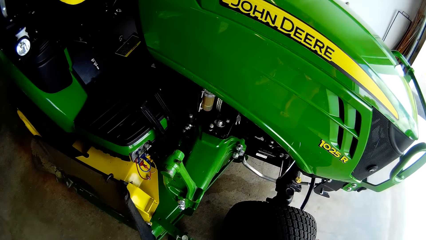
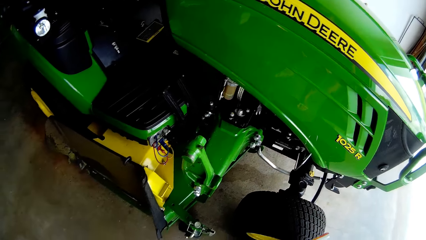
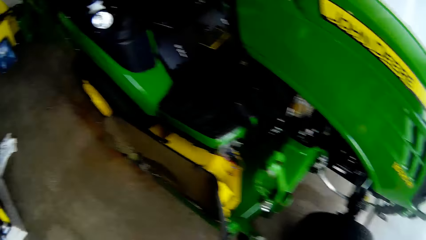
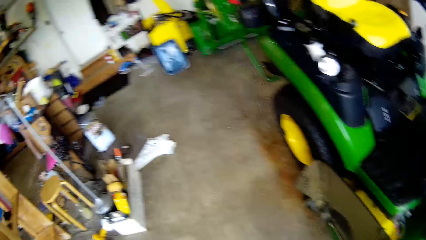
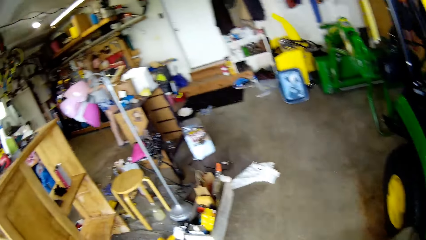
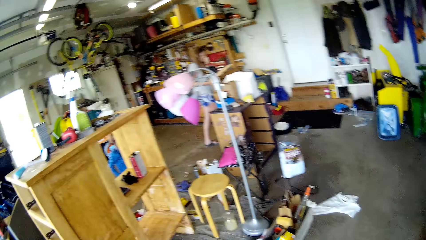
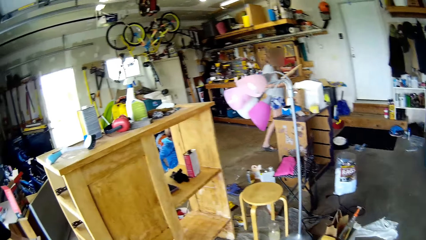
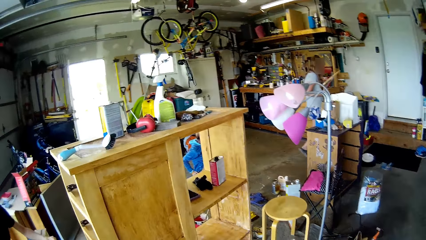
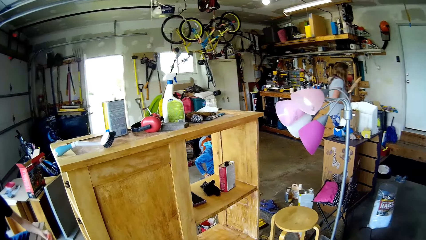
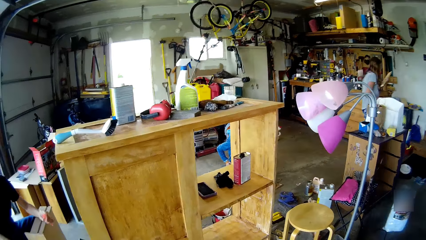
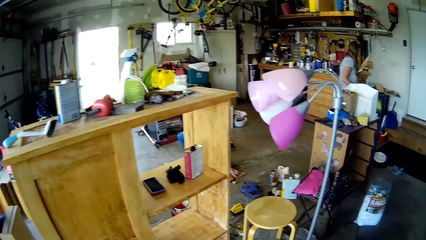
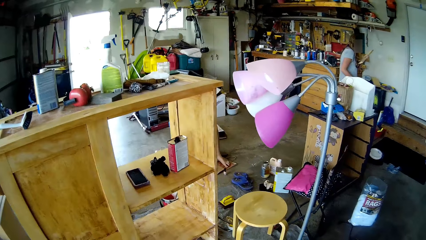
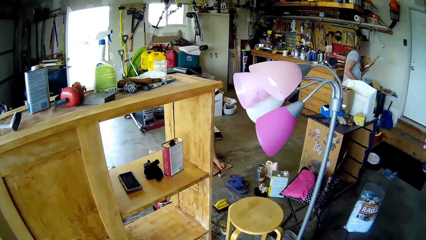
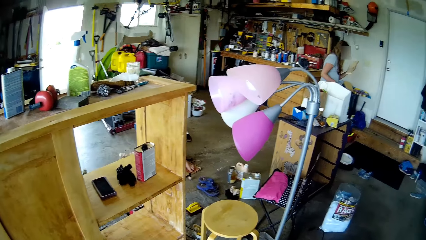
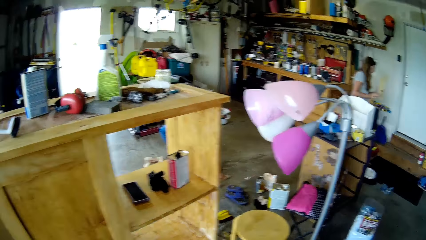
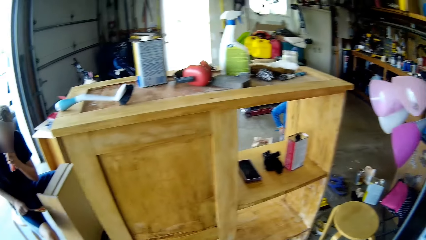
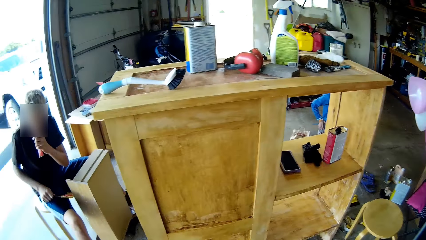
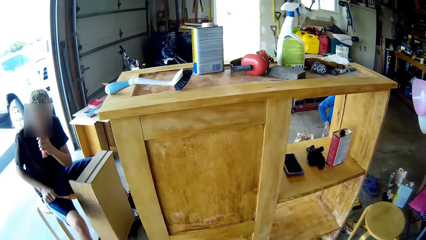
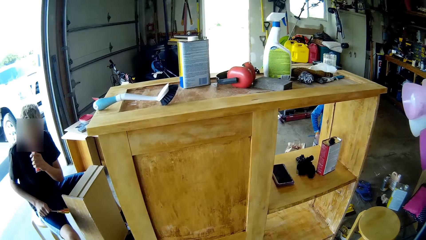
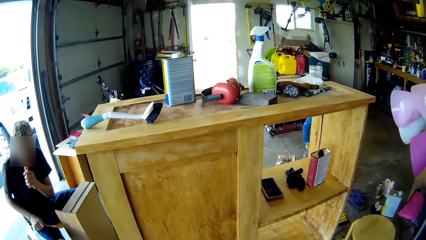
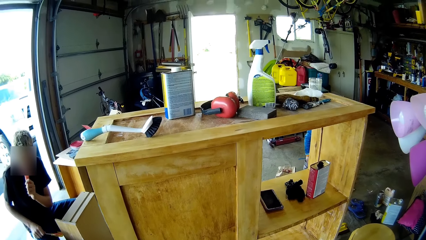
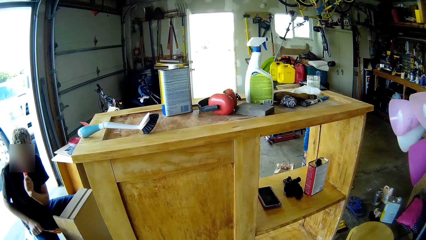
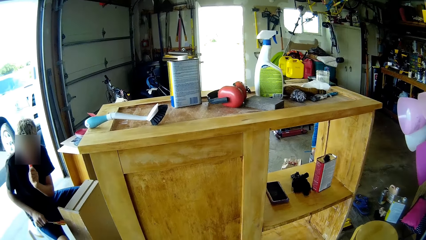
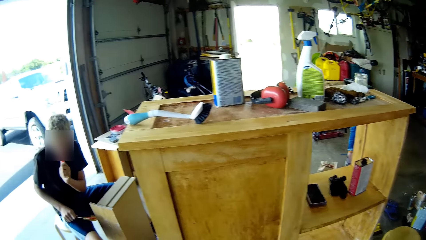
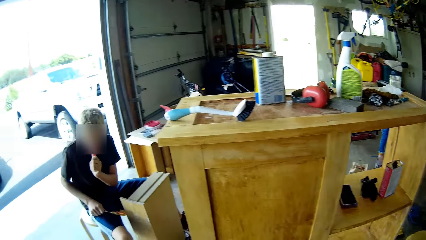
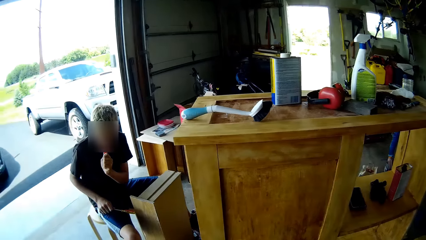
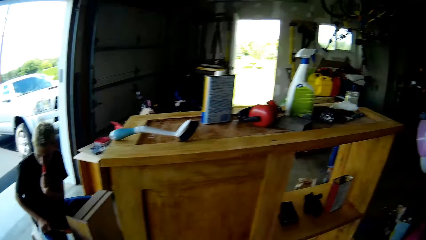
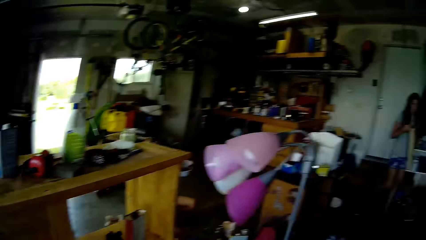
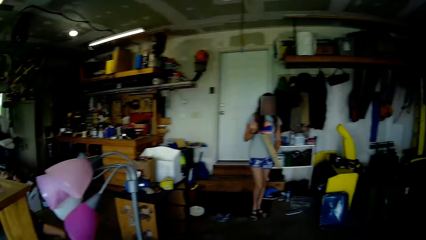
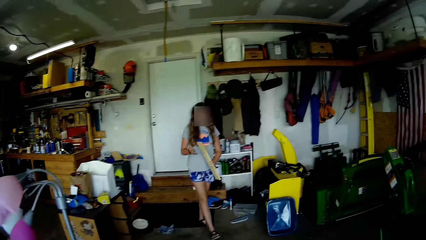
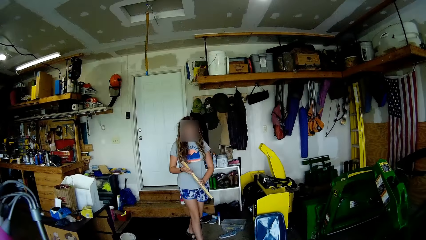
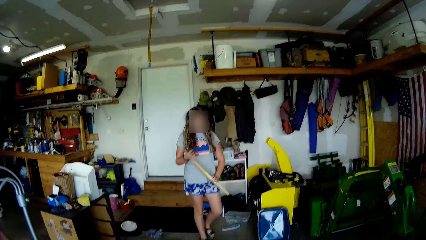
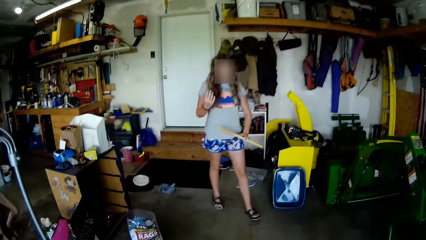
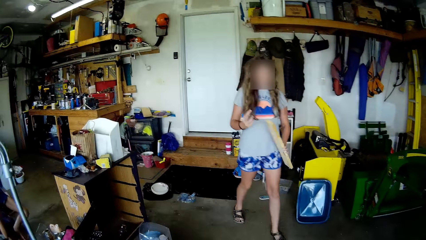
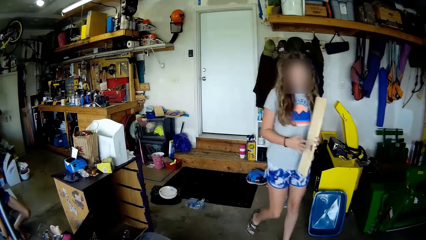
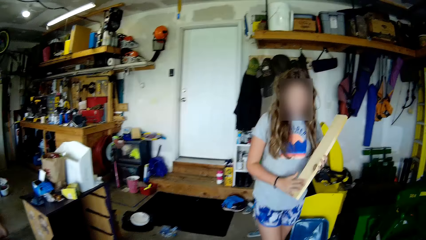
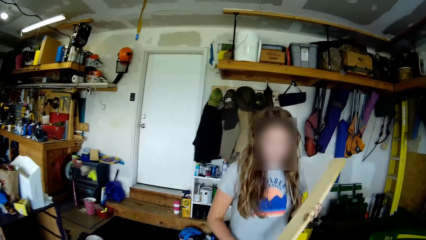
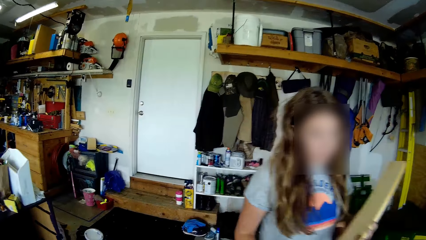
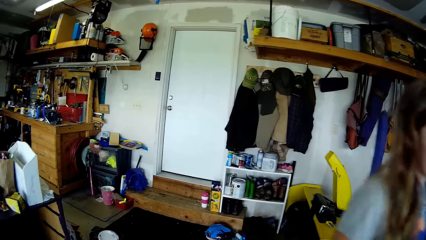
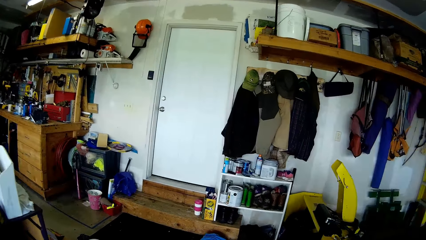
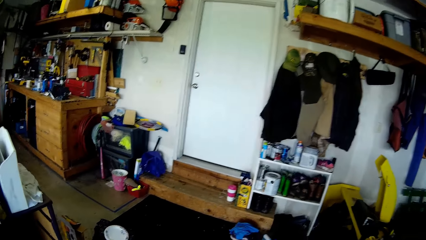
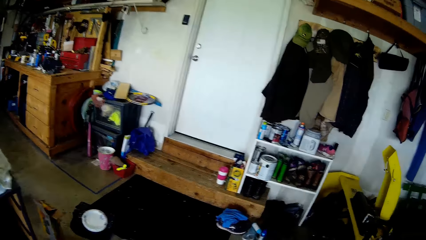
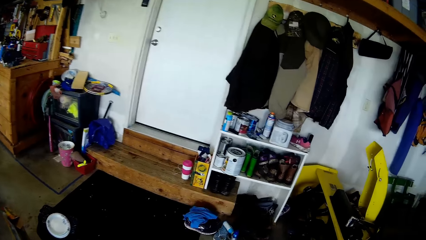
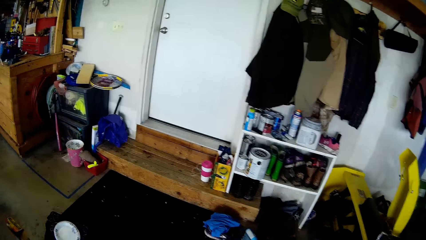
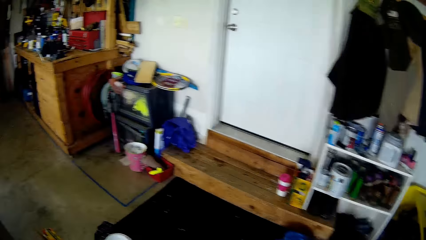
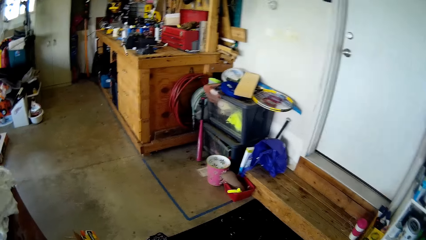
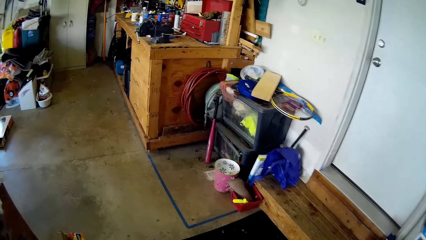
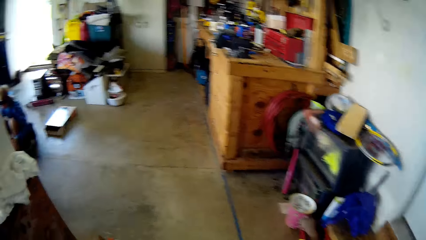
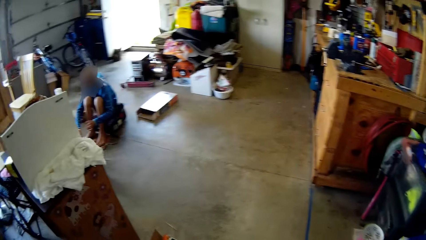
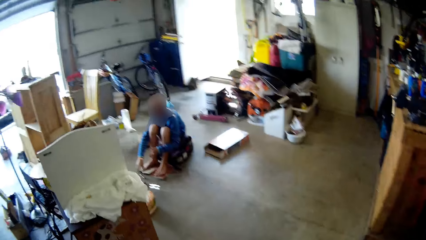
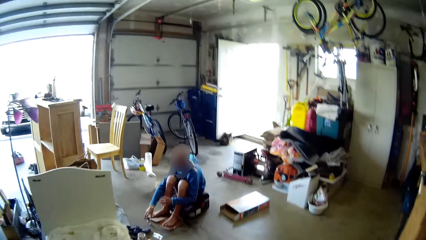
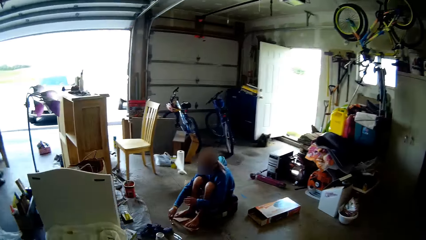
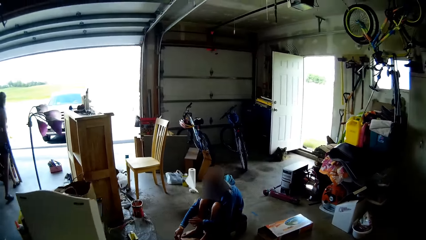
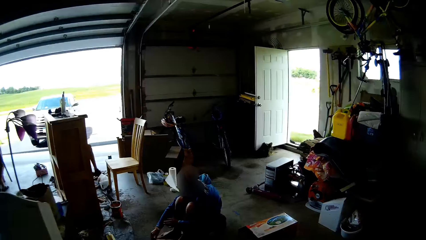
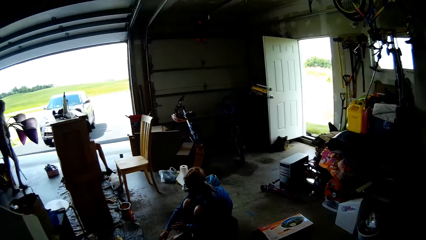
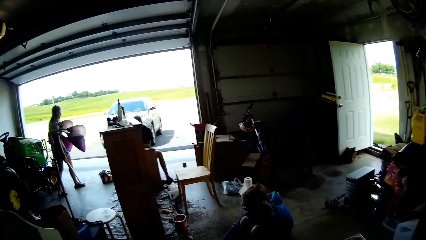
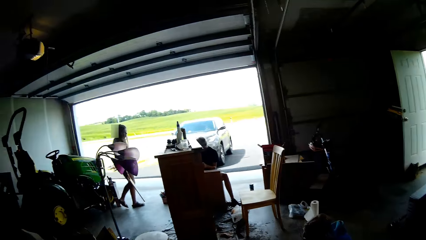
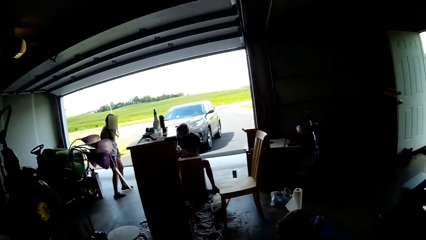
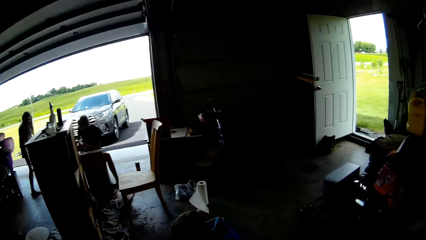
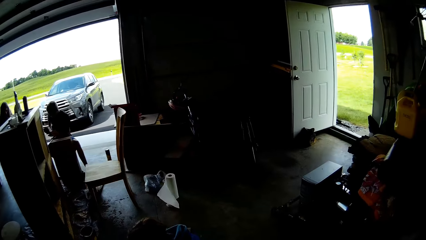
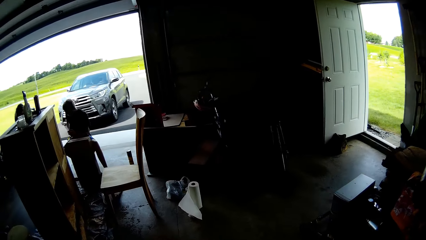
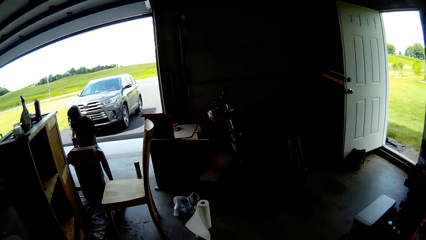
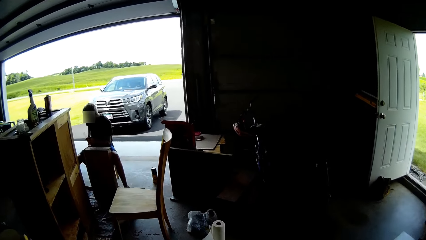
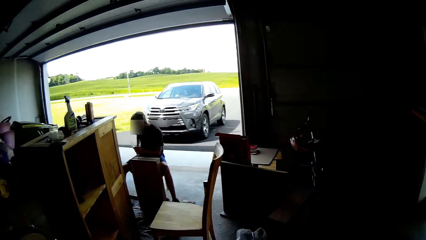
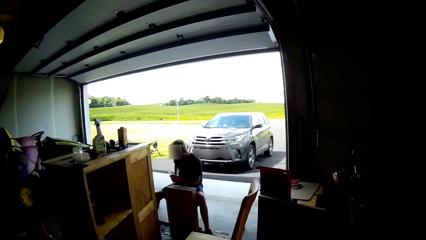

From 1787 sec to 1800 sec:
A child walks in the room. A man sits down on the chair. The child walks past the camera wearer. The child walks in the room with a piece of wood in the hand. The camera wearer walks and talks with the child.
